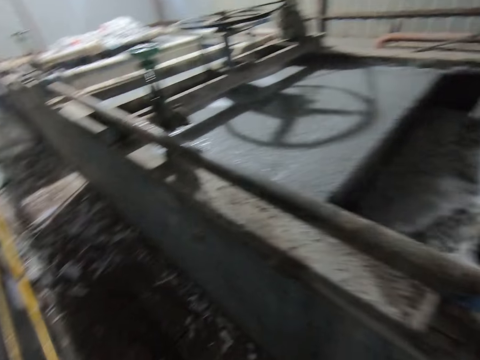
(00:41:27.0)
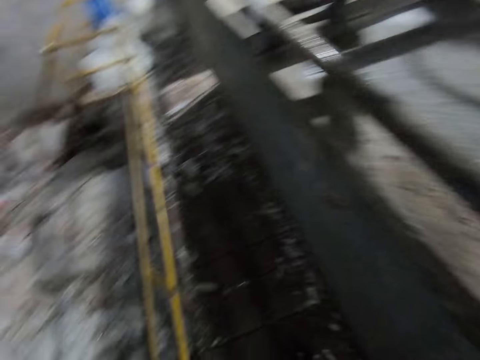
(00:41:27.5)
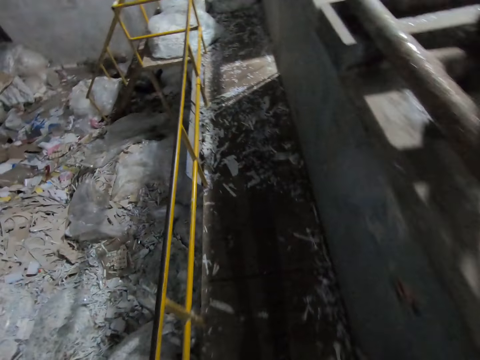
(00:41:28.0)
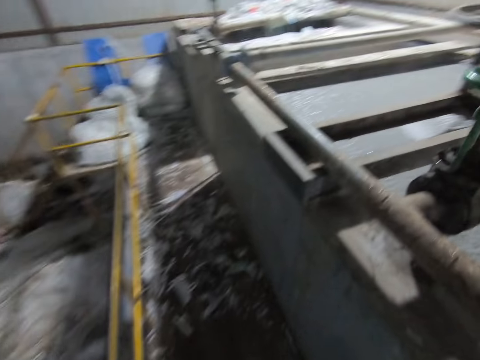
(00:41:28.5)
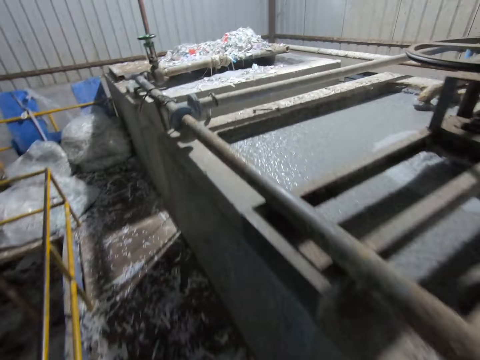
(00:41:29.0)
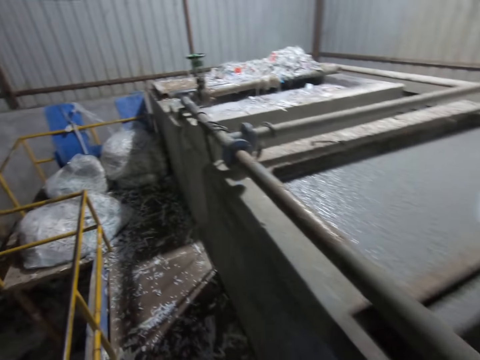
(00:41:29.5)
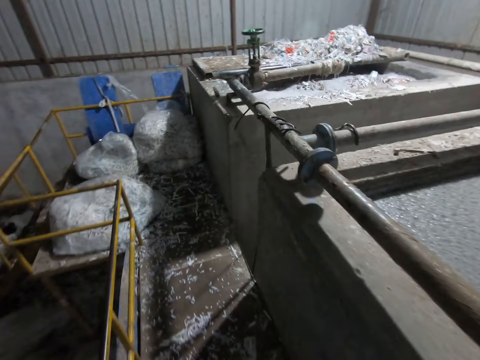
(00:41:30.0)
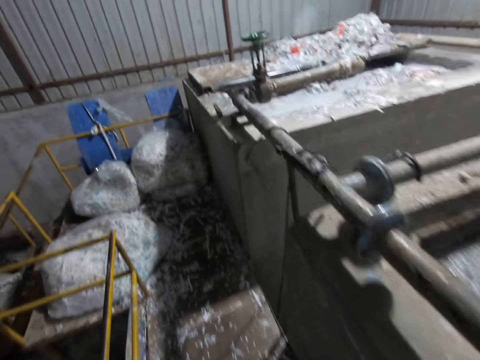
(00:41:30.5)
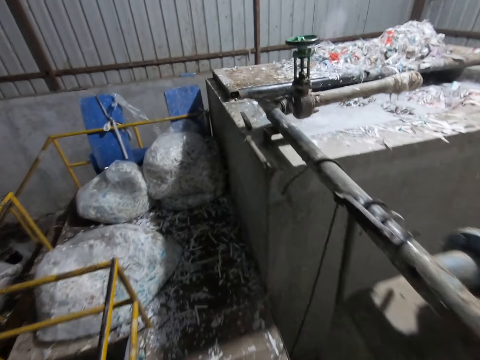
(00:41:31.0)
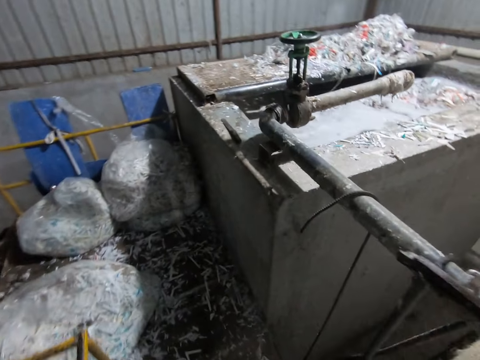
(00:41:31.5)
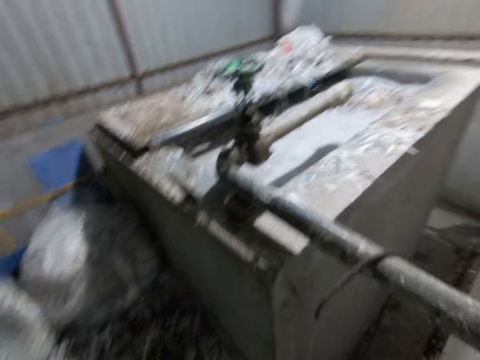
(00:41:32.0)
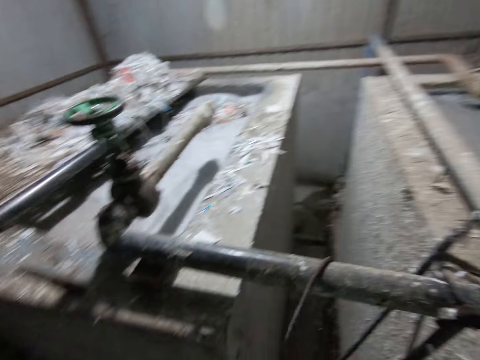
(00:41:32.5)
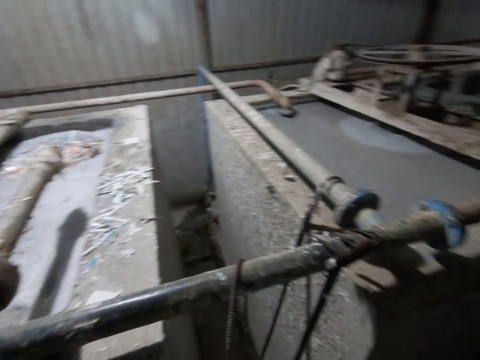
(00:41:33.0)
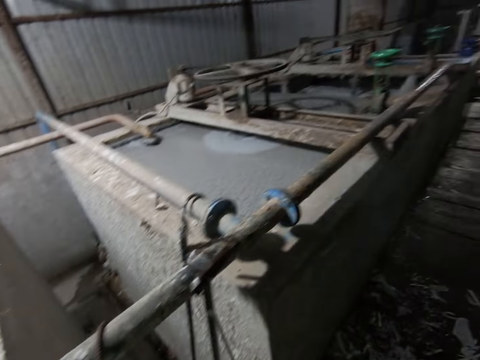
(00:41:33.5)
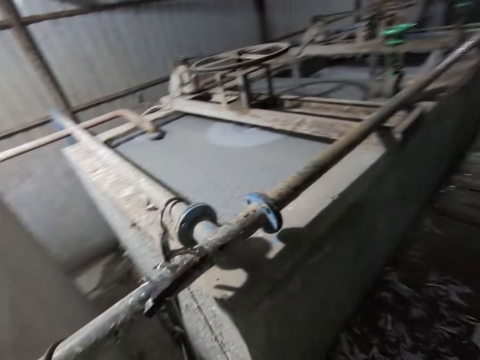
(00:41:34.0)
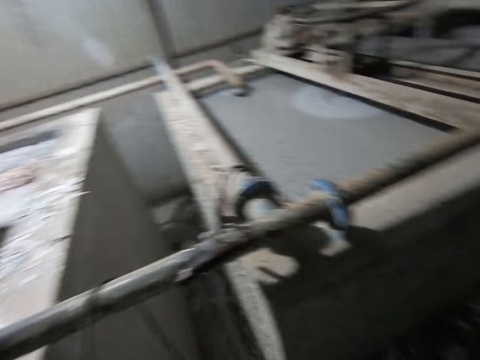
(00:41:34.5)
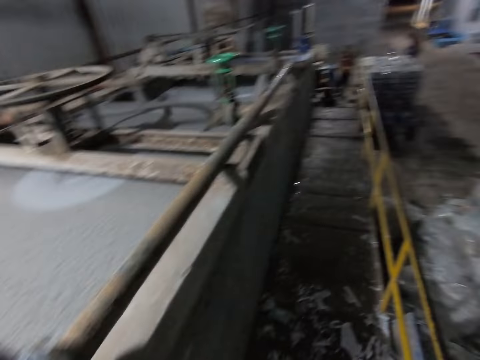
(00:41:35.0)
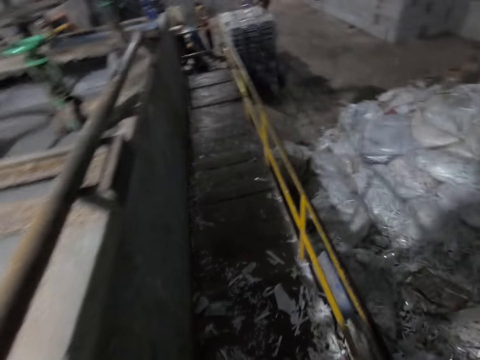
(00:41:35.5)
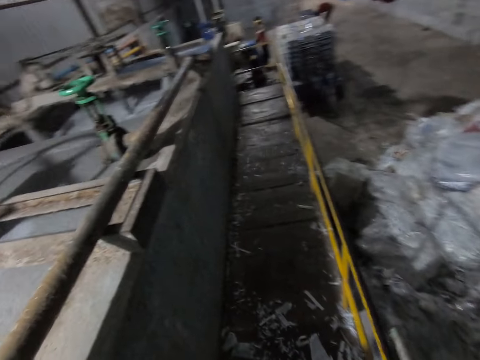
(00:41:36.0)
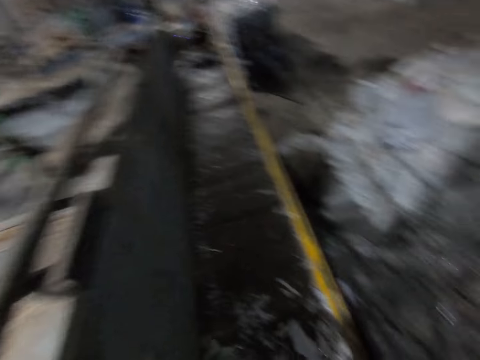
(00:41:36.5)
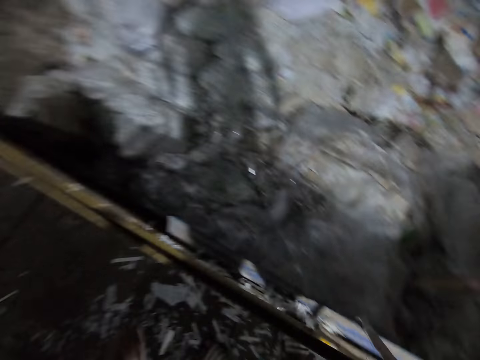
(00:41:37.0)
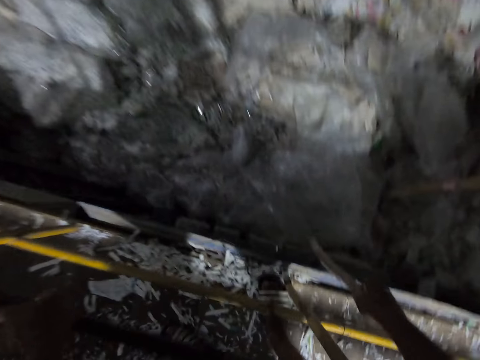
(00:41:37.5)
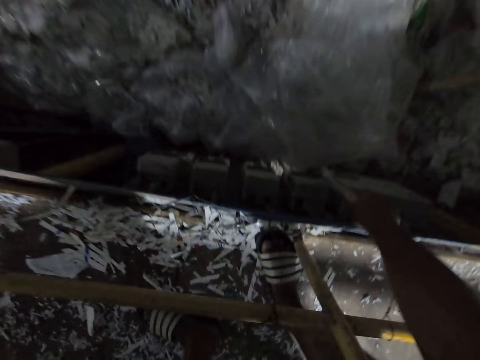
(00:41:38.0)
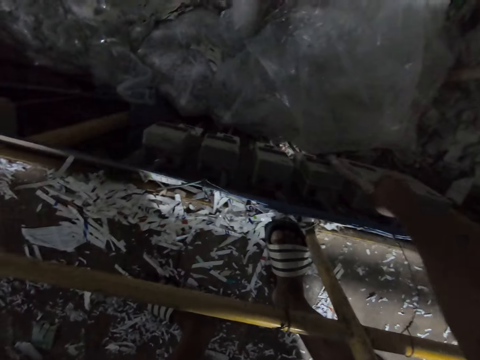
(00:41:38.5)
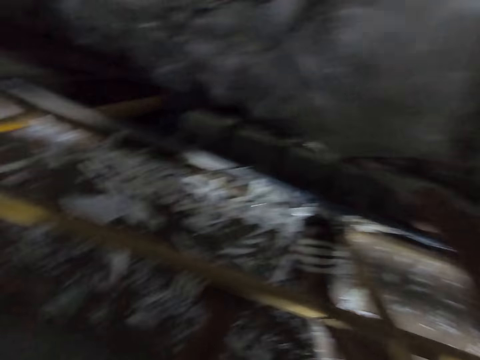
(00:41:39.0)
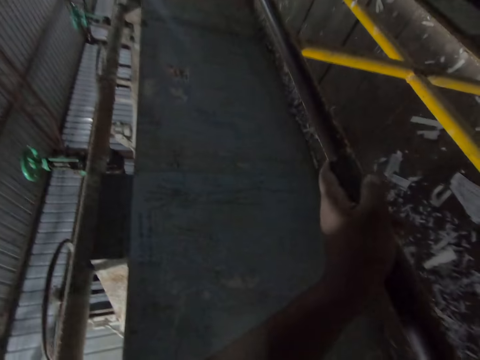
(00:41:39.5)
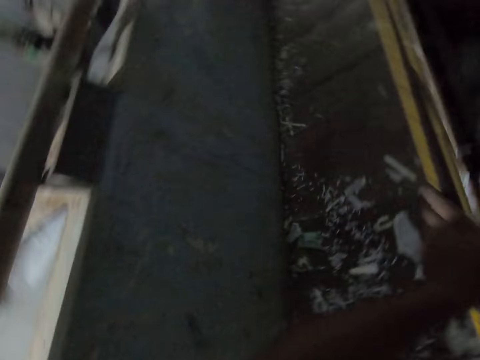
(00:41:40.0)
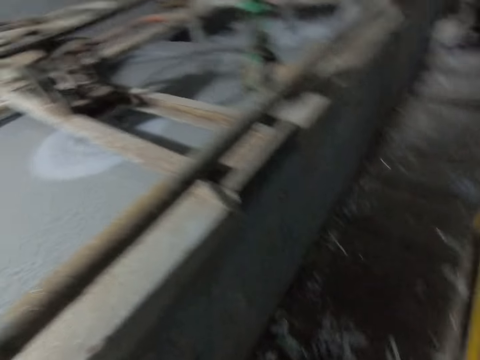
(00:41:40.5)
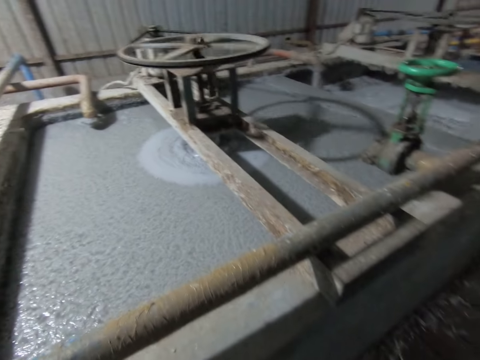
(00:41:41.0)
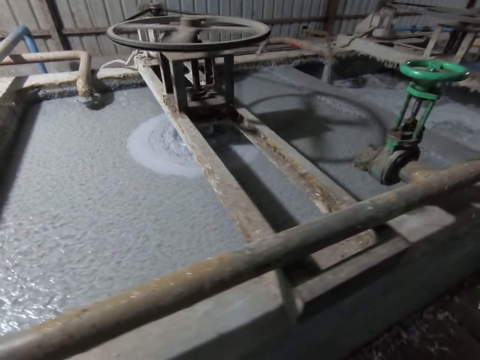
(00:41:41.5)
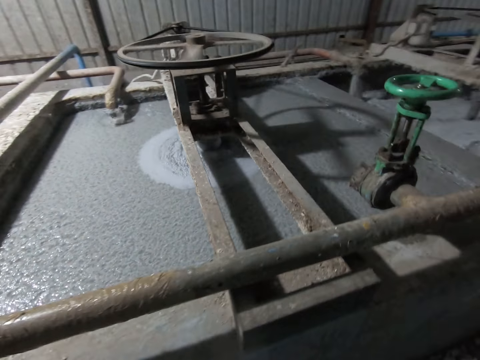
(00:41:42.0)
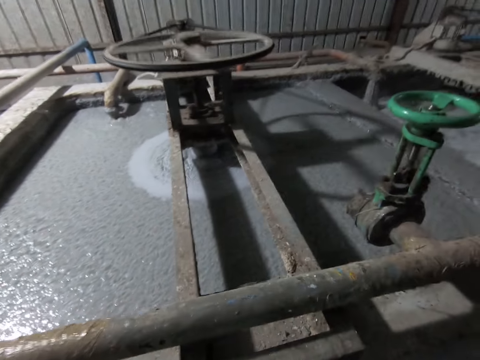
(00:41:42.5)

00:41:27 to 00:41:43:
The camera wearer moves the hand to the metal. They move the nut with the wood.

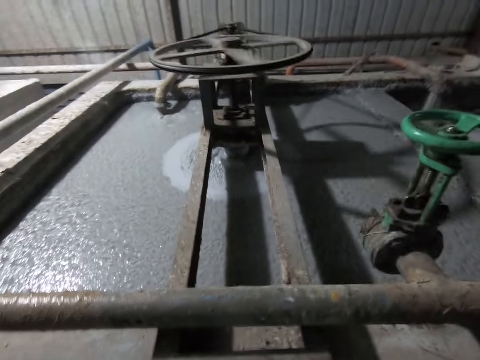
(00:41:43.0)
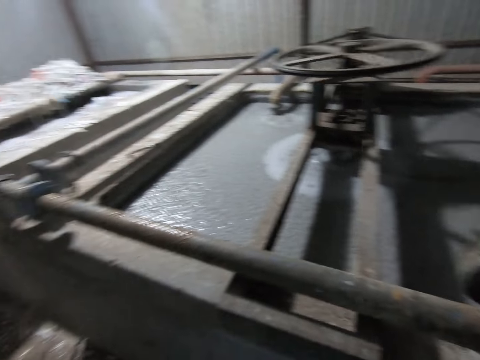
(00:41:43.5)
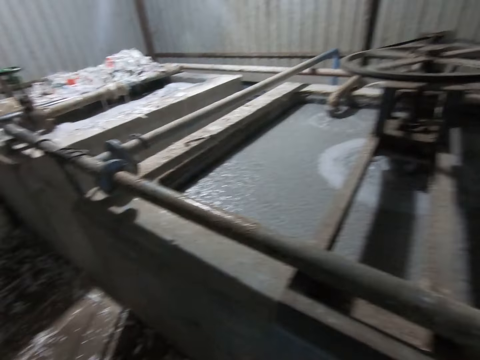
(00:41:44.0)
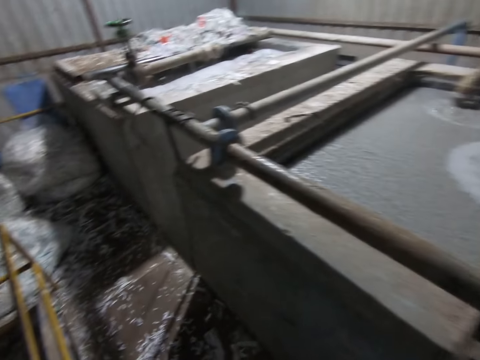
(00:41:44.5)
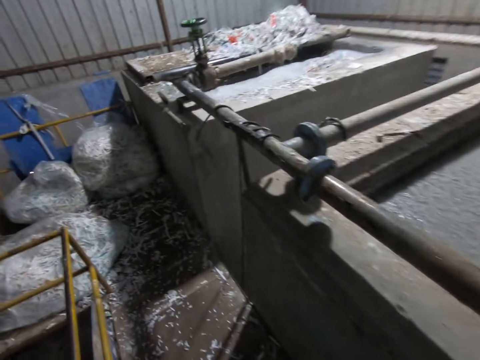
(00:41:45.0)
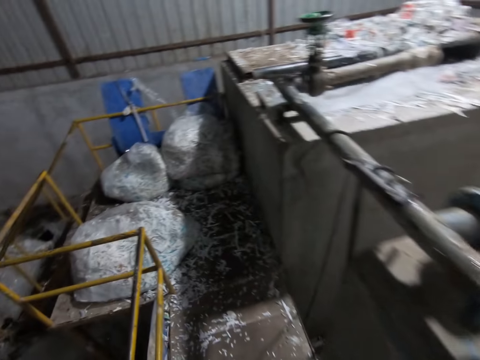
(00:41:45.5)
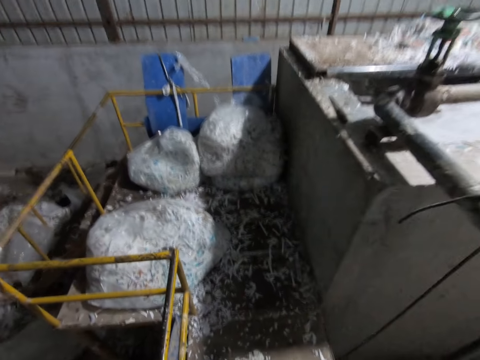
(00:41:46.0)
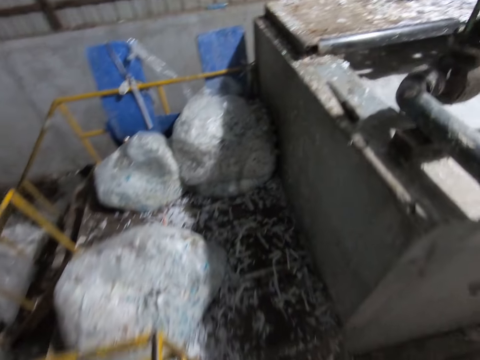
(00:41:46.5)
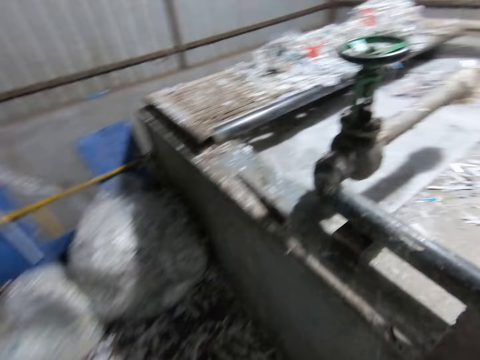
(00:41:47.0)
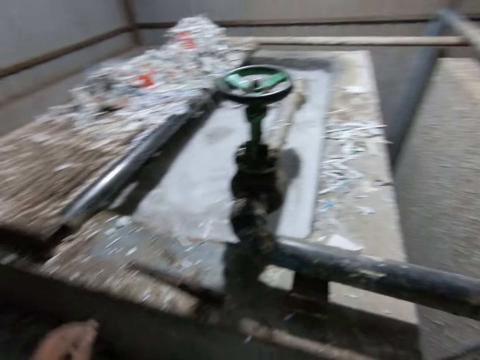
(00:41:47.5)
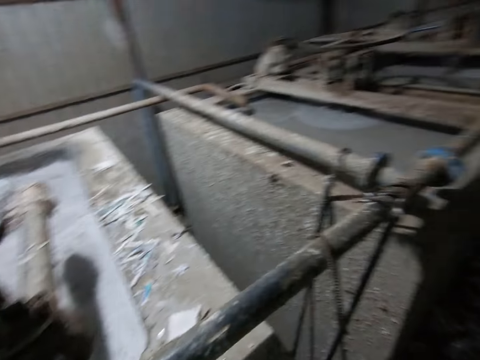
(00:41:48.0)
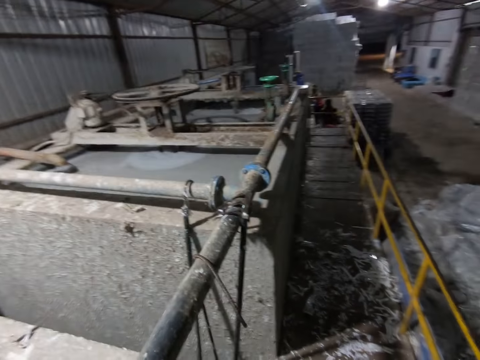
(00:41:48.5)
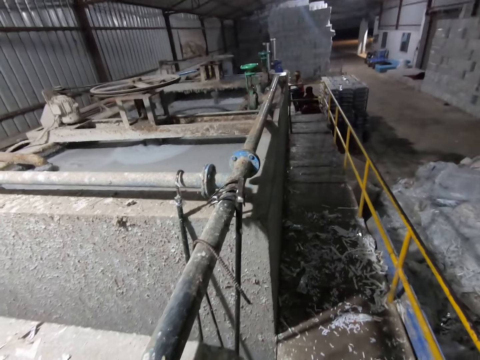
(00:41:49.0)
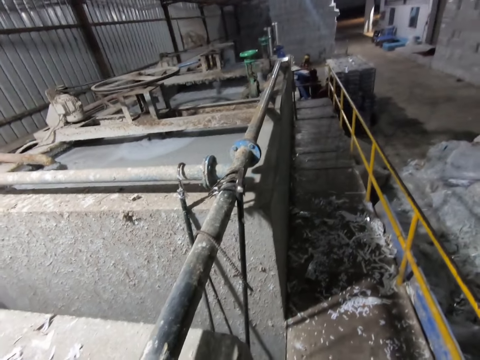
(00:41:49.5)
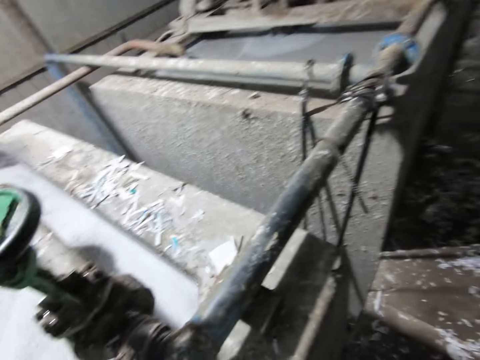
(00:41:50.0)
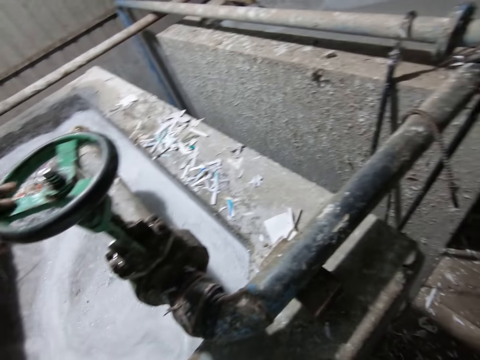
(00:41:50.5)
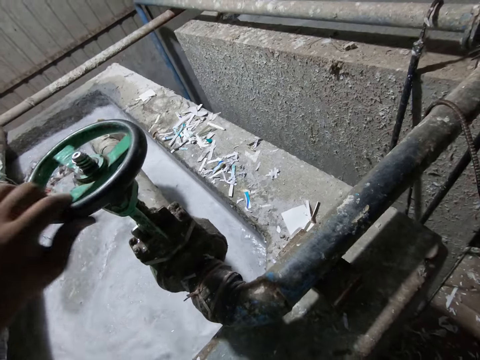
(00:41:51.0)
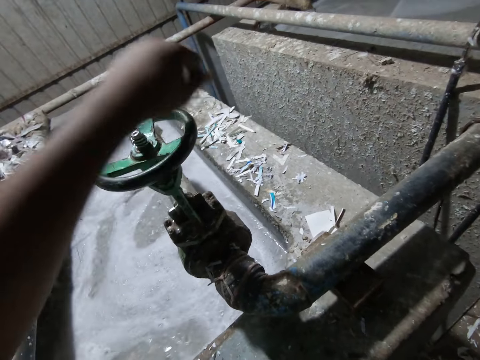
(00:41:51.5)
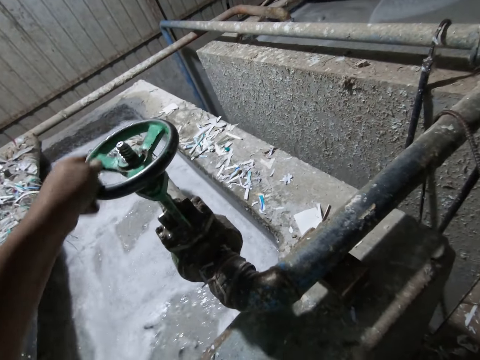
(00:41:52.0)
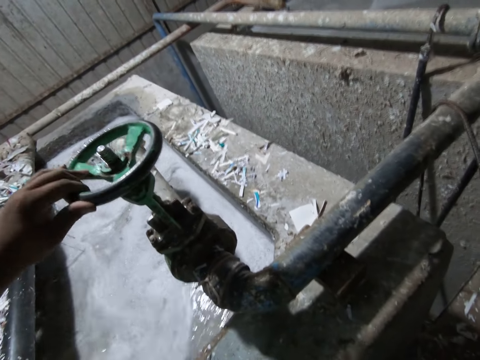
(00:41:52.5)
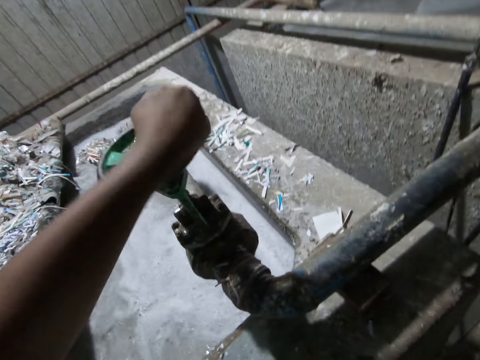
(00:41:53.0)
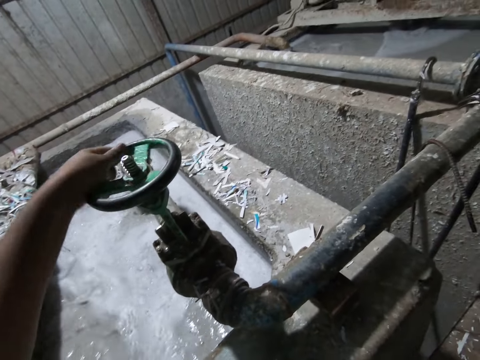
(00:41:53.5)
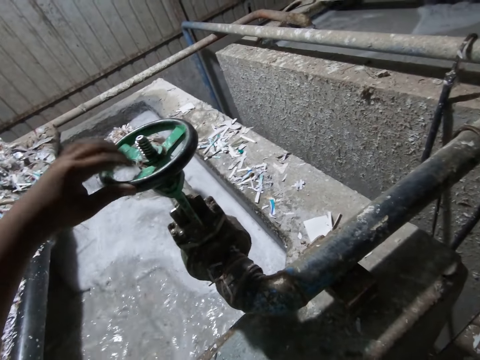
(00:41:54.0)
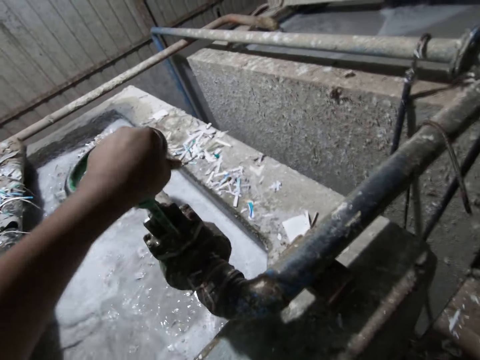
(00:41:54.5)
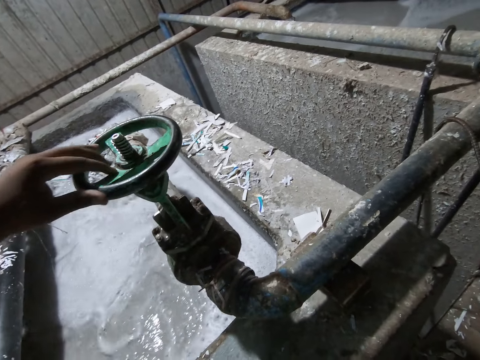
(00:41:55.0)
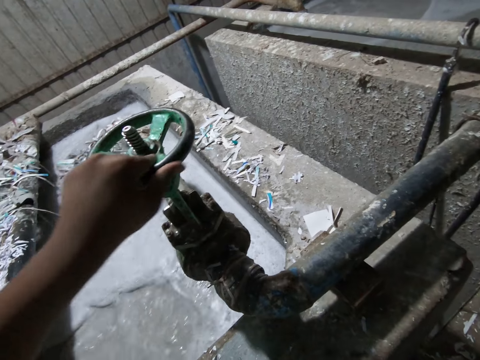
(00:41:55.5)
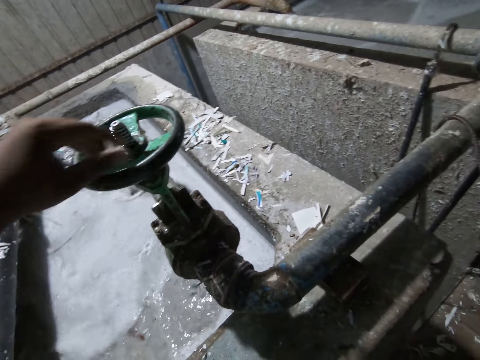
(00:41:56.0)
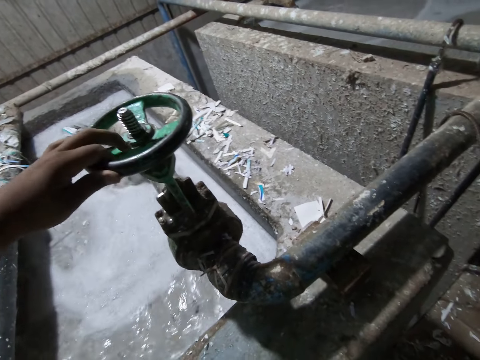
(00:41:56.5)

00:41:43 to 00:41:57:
The camera wearer moves the hand to the metal. A person puts the craft board aside. Another person moves near the craft board. The camera wearer turns a valve with his left hand. He opens the tap of dirty water.
